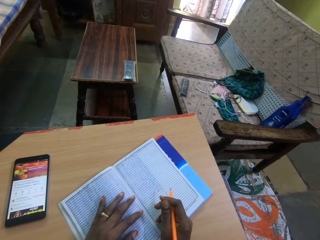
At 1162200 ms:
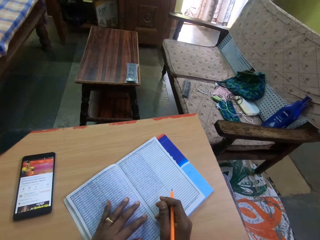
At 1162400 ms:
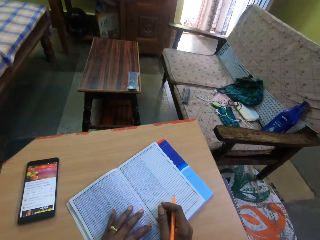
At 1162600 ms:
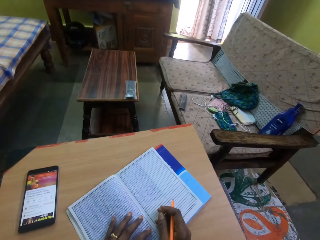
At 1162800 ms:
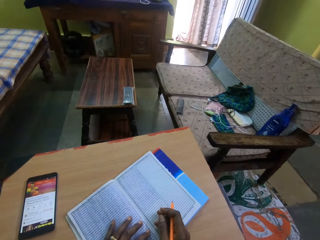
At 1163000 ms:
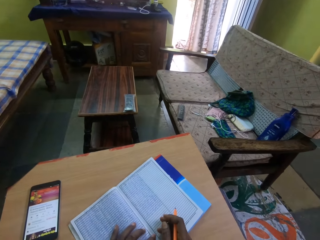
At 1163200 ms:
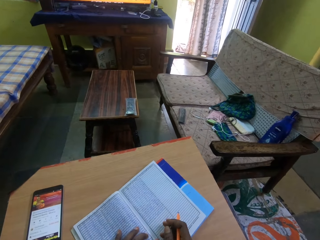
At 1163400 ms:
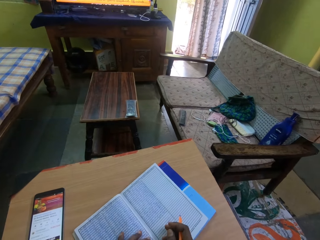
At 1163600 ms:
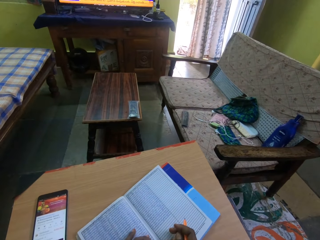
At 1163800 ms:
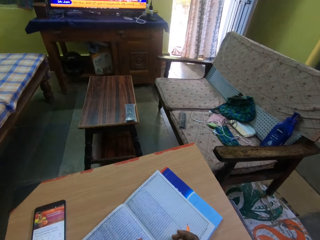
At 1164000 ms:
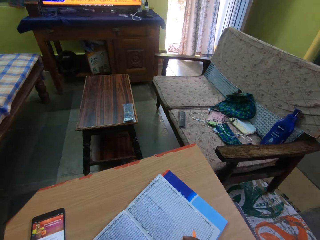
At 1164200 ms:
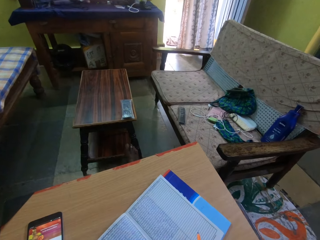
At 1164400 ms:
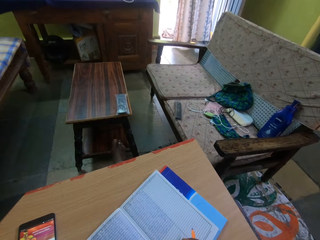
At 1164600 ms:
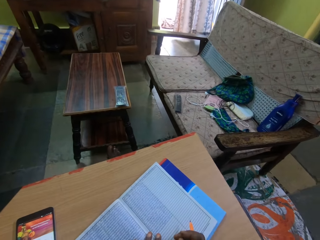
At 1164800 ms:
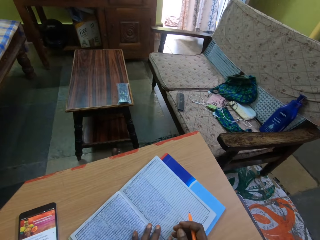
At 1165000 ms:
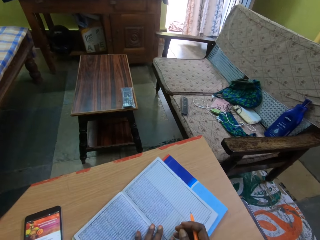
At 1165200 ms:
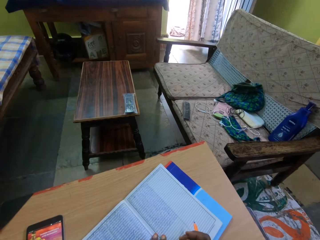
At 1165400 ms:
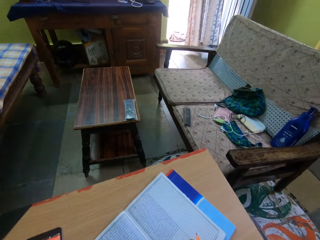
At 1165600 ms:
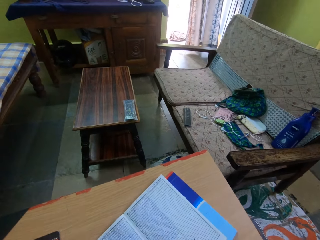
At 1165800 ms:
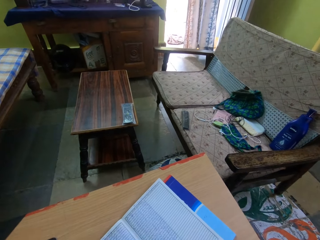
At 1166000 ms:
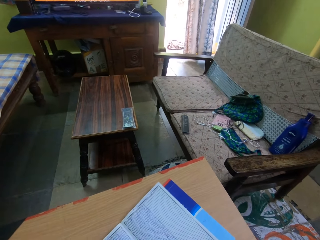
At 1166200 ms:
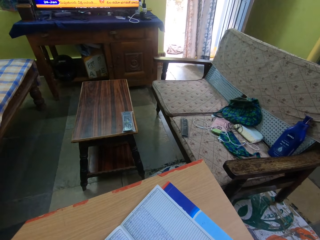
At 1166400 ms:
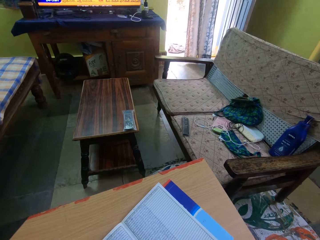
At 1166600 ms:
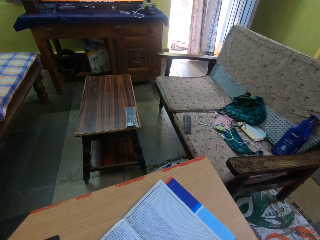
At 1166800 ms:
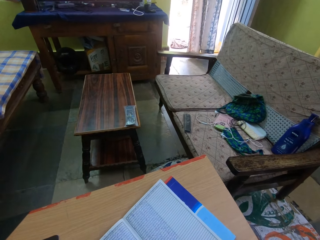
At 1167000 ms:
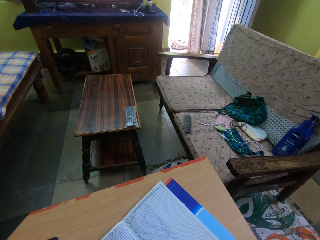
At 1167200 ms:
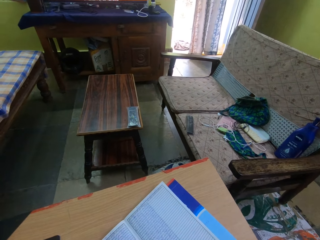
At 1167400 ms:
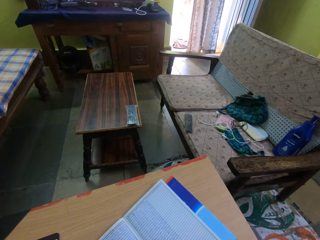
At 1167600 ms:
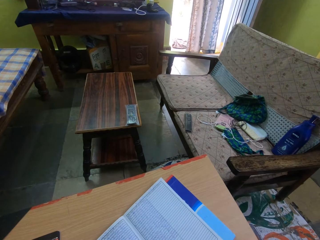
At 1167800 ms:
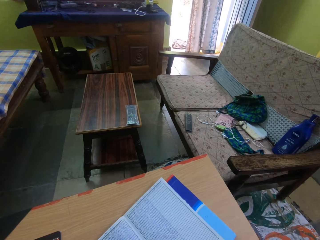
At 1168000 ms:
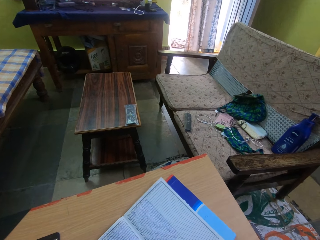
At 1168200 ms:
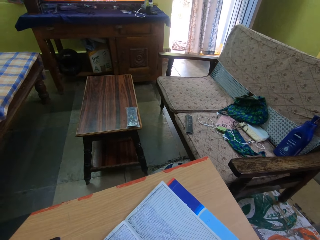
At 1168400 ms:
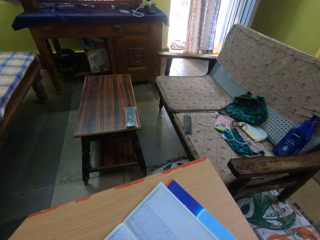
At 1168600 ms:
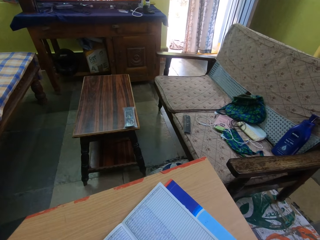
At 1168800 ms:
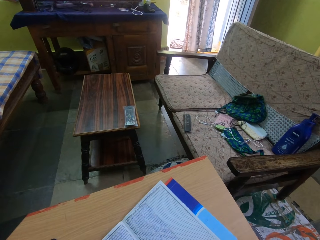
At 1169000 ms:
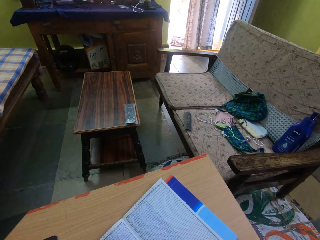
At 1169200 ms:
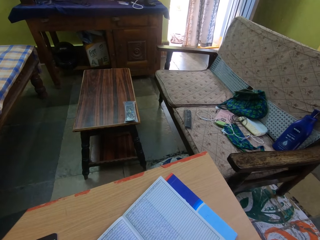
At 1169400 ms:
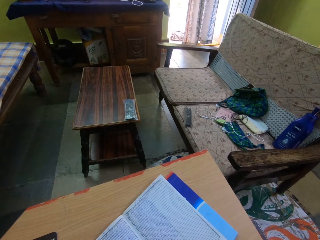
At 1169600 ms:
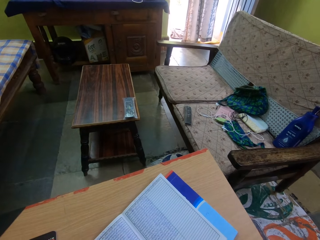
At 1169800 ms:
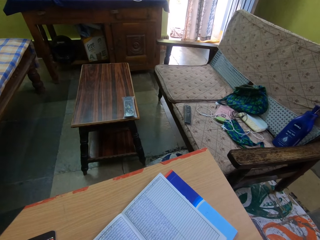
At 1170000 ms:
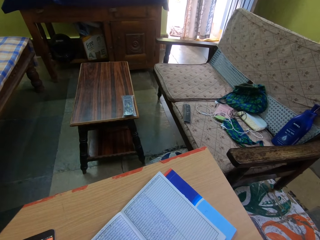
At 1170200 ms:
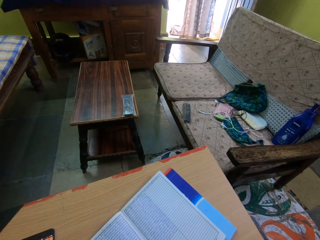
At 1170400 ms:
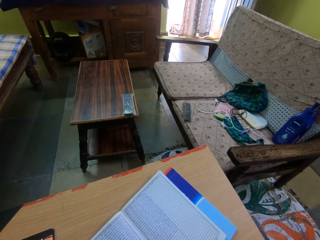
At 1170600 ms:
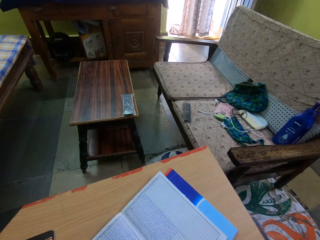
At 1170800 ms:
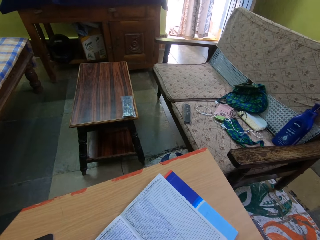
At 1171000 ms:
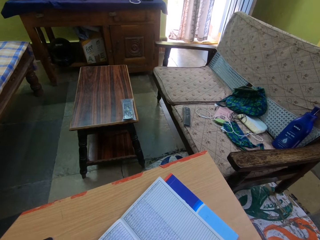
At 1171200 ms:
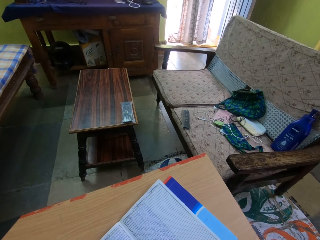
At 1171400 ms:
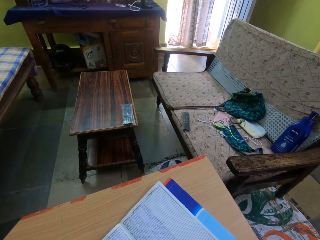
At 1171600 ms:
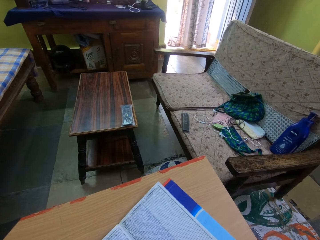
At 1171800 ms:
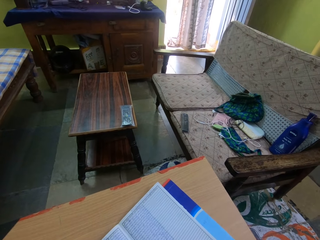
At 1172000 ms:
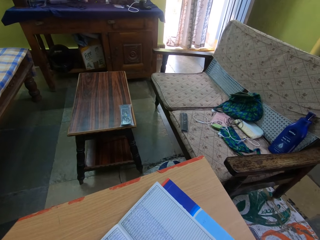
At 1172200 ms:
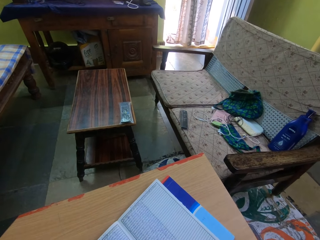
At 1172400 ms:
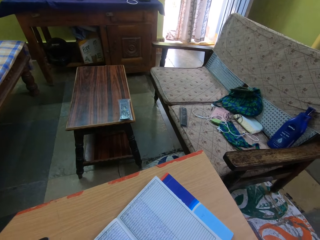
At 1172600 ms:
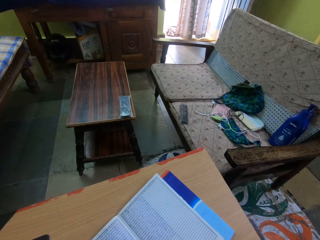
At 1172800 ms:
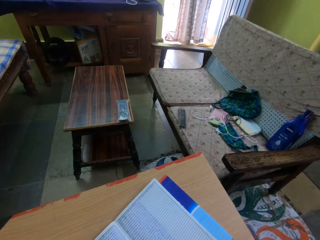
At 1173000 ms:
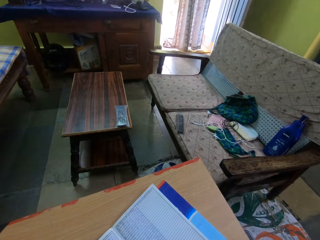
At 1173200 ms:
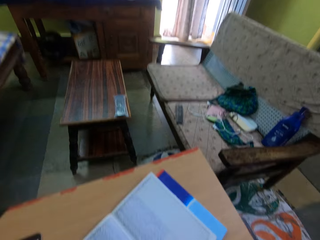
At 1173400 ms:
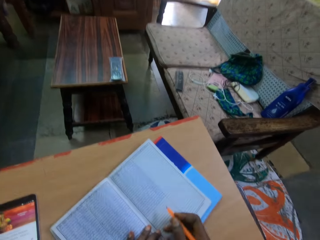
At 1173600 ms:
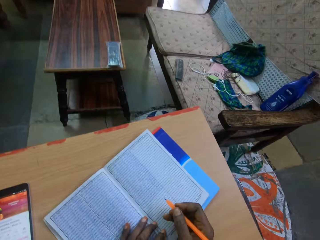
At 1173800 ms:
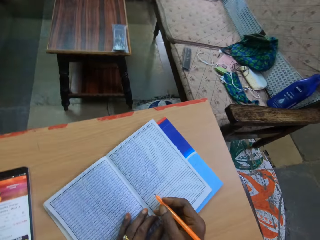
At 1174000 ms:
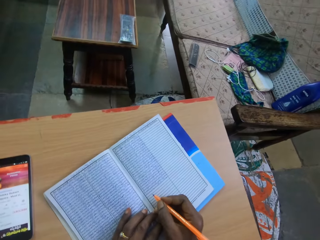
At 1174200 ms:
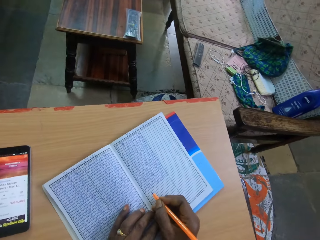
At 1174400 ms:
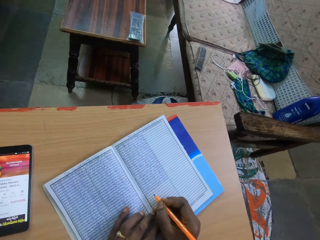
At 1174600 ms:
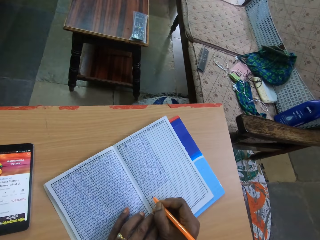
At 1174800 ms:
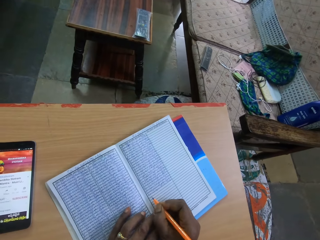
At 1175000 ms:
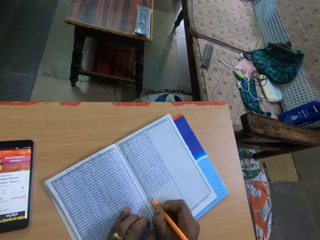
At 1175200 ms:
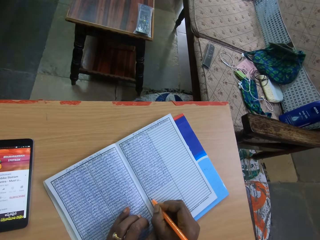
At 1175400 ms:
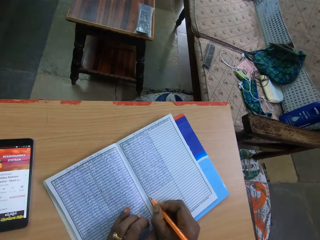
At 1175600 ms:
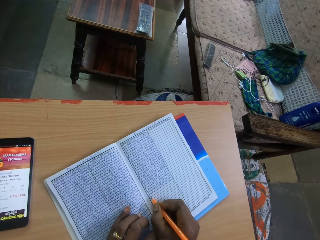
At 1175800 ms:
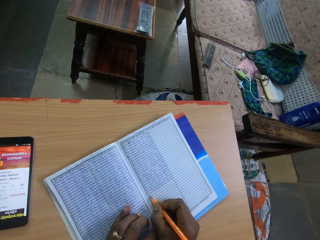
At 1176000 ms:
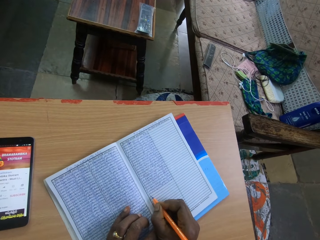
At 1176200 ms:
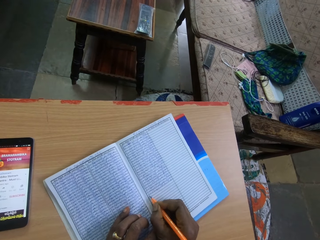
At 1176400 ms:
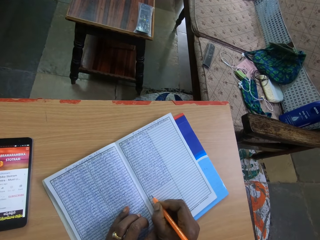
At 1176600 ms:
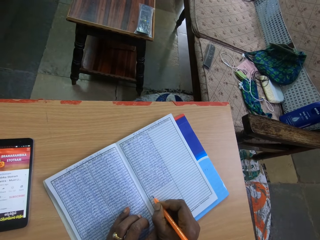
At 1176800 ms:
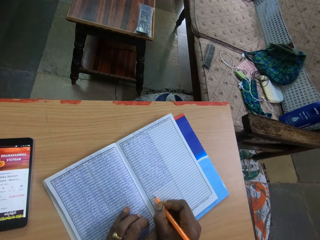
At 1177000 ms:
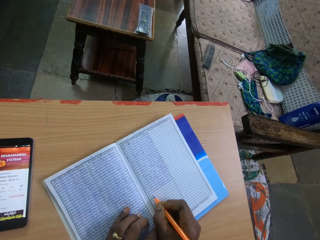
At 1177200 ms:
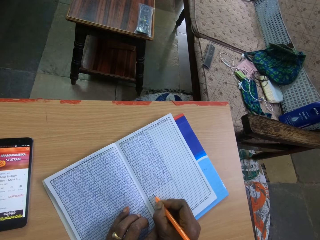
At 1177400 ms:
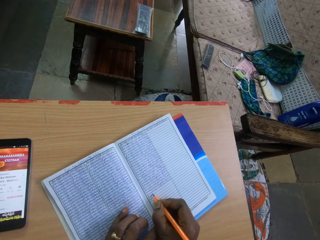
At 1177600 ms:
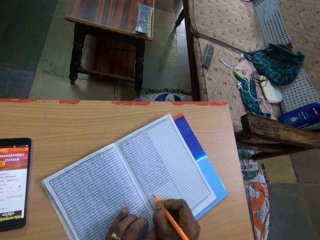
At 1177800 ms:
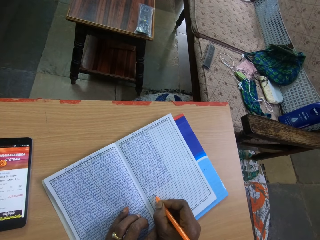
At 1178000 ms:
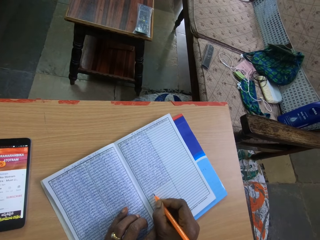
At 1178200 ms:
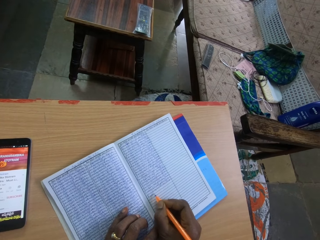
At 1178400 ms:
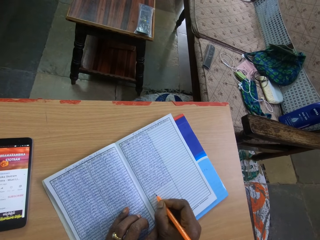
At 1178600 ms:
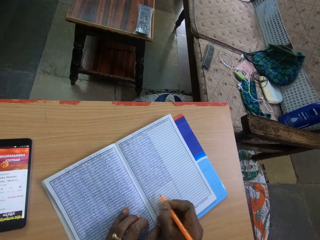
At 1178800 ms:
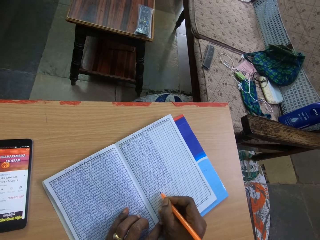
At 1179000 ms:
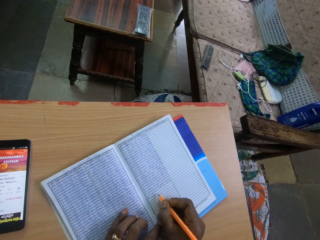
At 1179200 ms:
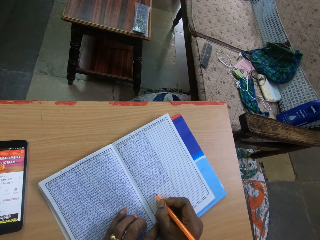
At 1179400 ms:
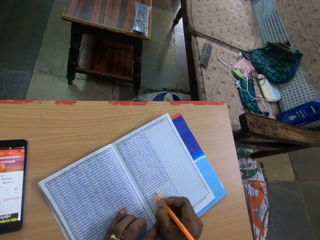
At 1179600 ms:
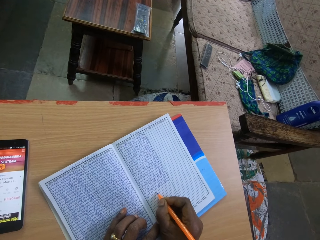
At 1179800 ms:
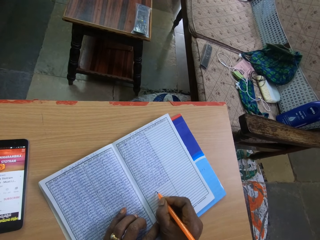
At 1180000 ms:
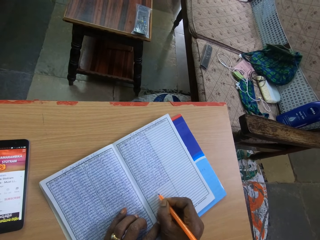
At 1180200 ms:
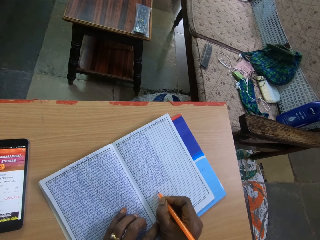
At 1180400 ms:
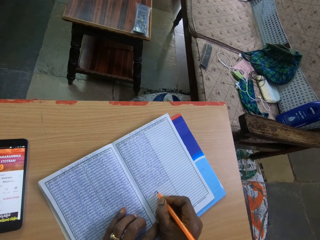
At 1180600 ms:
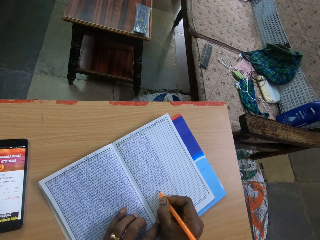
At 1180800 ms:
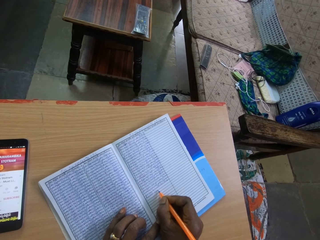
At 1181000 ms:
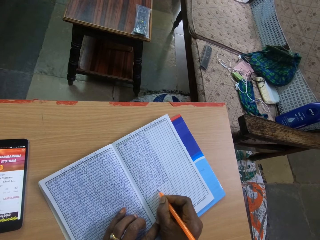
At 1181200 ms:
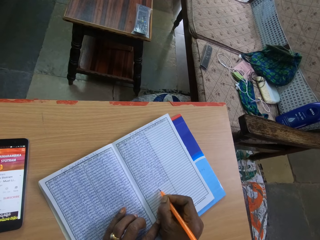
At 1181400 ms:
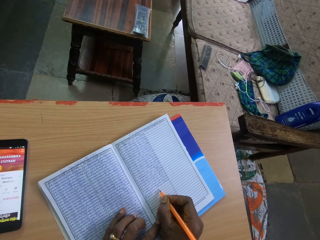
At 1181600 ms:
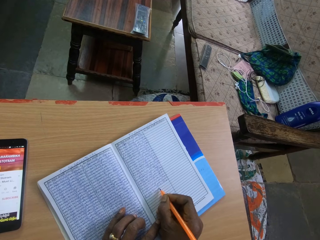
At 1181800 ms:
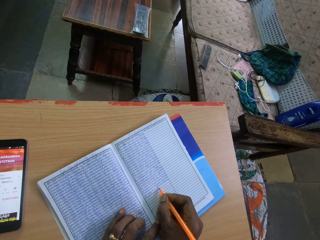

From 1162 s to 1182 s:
The camera wearer looks around. They stare at the book. He writes on the book on the table with the pen in his right hand.

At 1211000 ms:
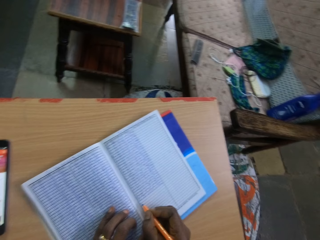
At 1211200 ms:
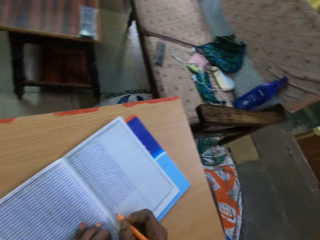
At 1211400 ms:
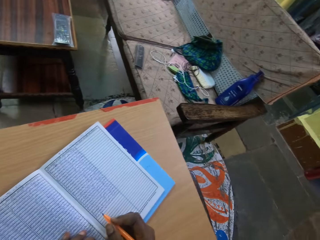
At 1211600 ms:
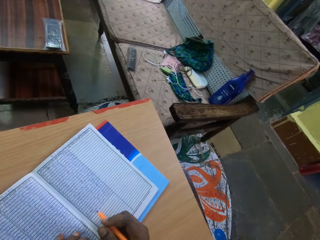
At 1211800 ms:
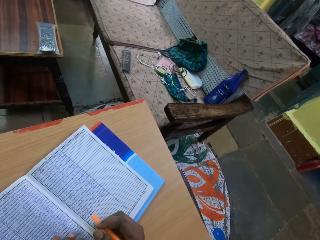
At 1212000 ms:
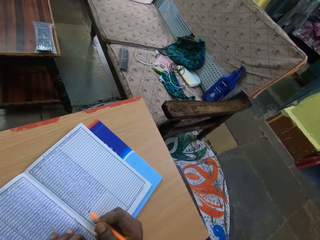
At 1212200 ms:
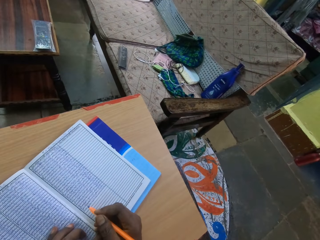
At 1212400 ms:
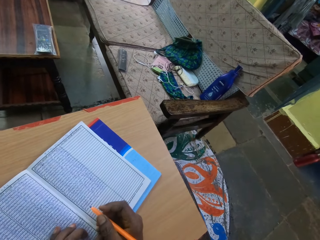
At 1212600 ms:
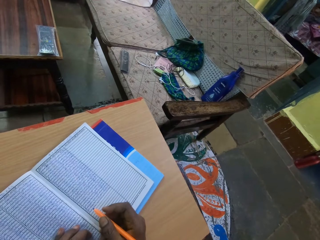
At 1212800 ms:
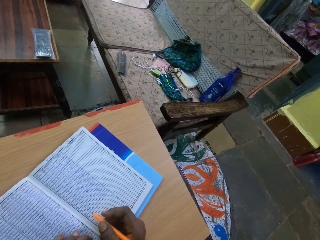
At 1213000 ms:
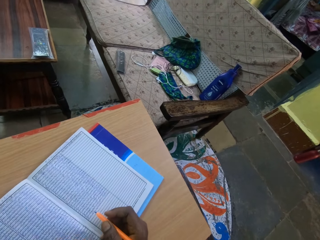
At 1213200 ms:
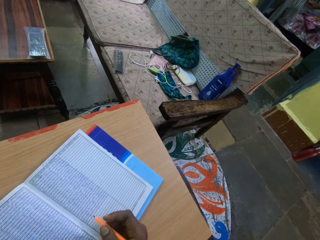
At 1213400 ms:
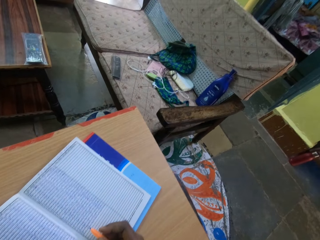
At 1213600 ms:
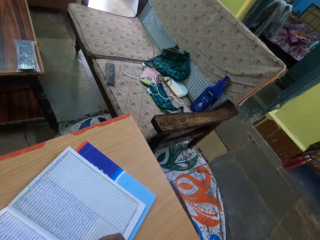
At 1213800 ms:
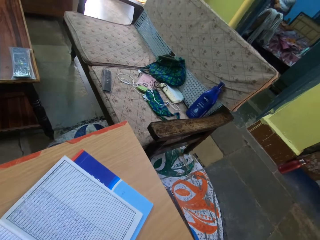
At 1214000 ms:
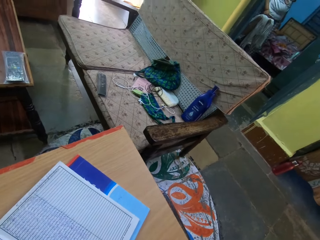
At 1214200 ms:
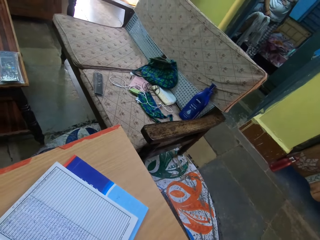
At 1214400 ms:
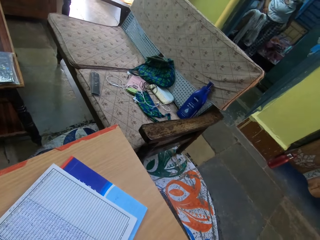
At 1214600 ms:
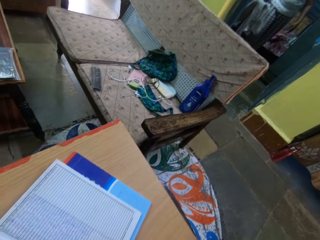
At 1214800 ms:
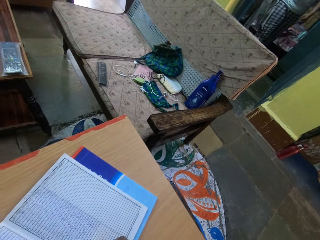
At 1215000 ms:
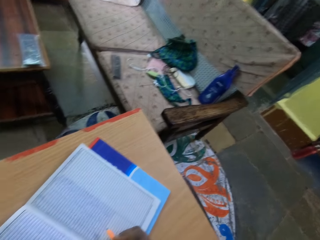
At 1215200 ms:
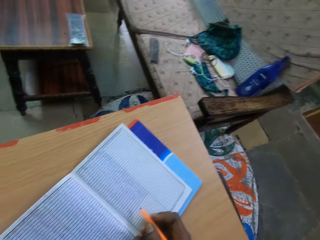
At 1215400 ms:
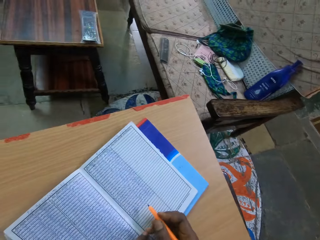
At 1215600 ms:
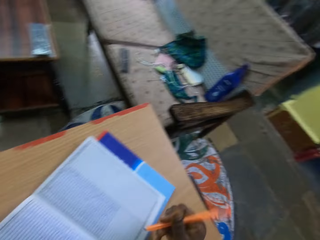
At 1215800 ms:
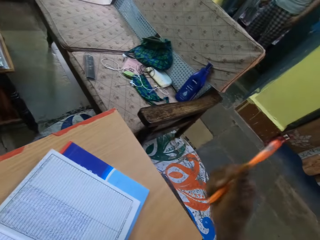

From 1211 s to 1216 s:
The camera wearer looks around. He moves his hand.
